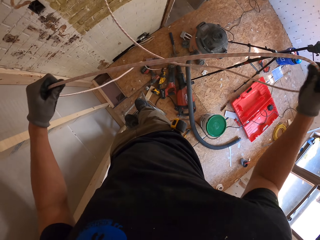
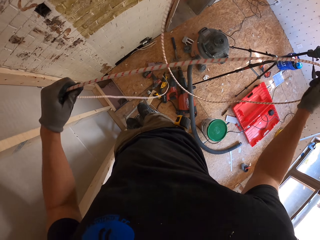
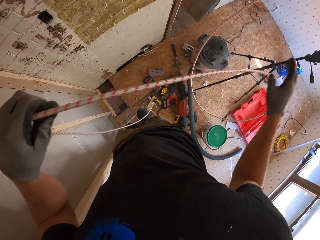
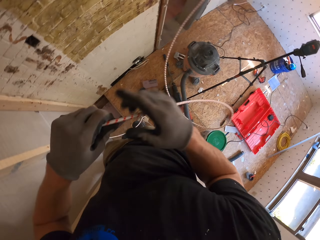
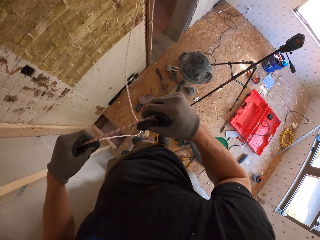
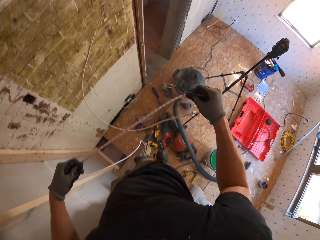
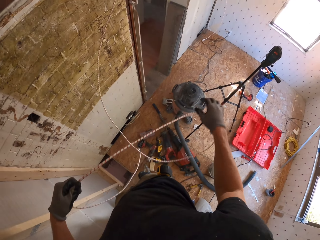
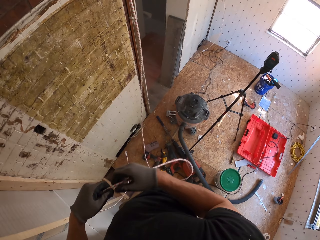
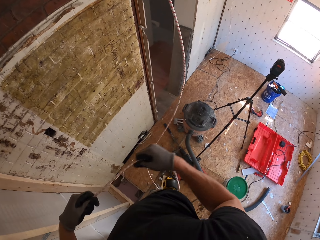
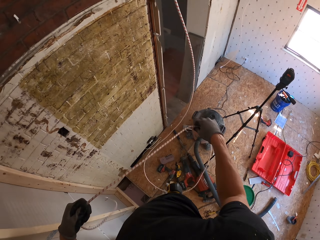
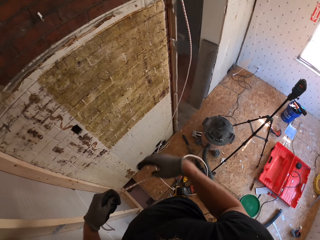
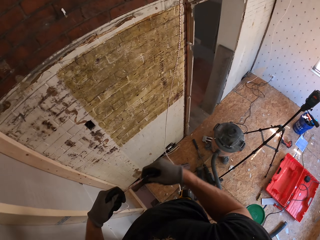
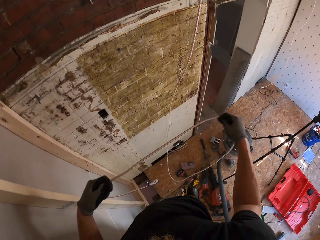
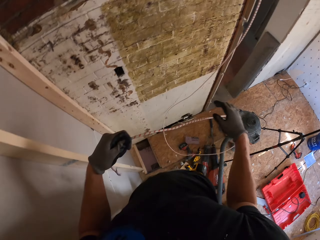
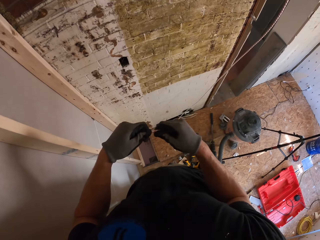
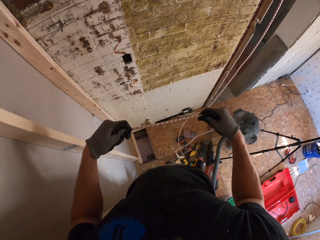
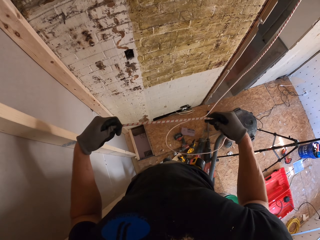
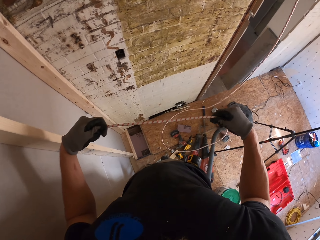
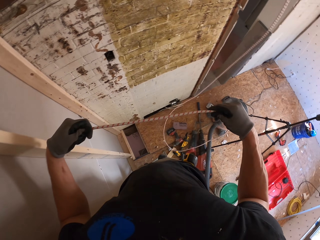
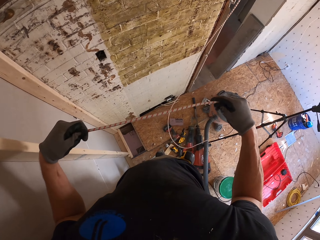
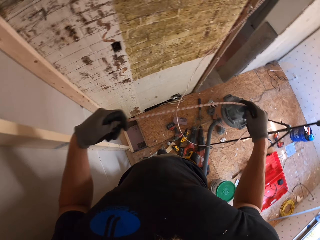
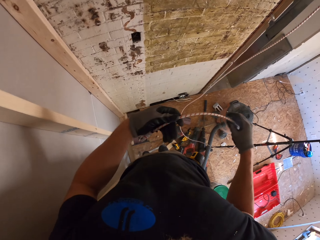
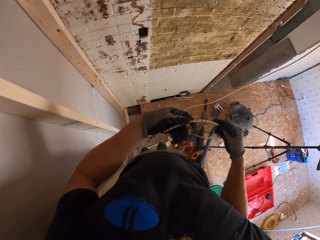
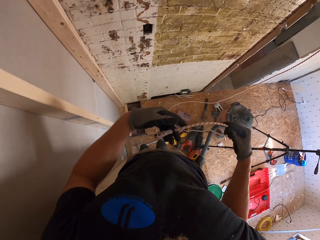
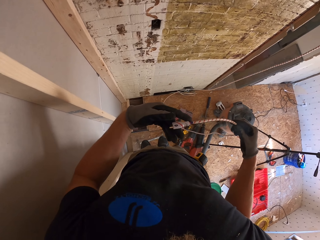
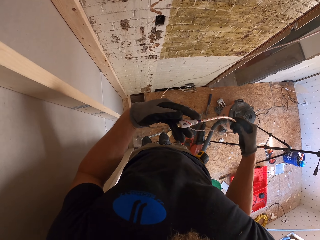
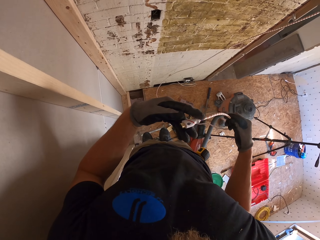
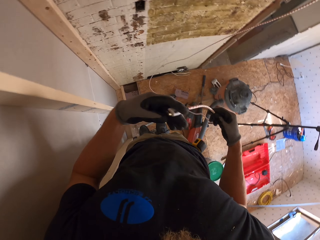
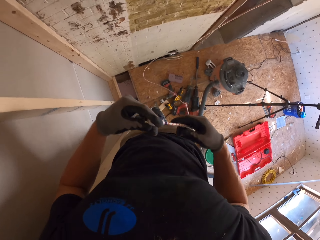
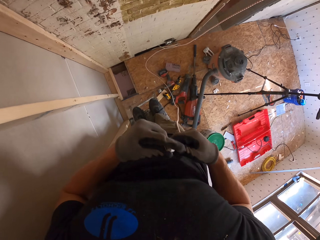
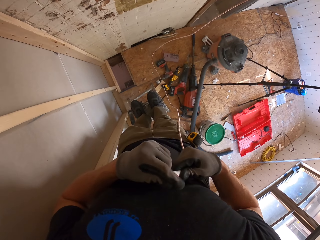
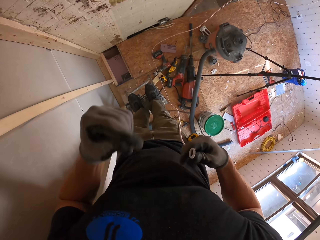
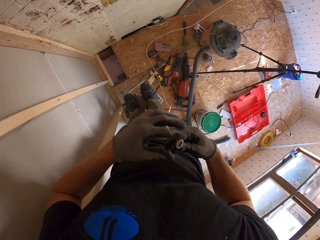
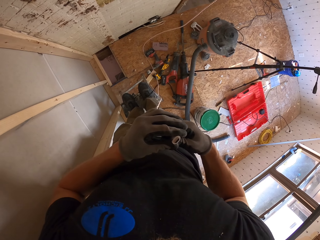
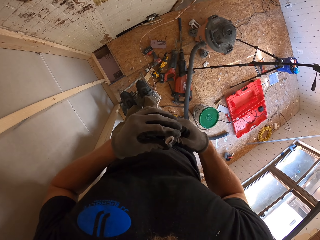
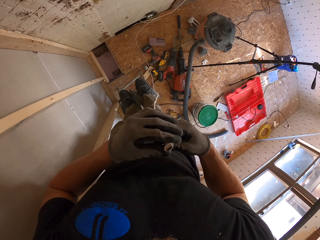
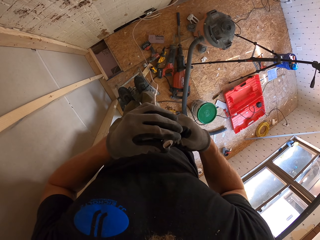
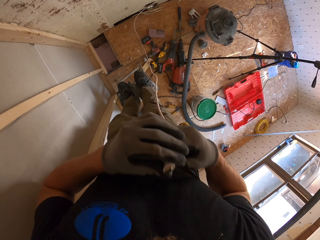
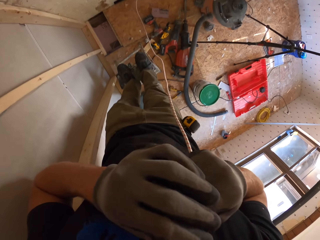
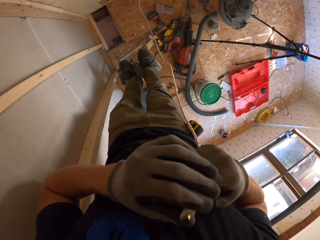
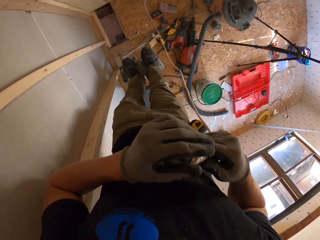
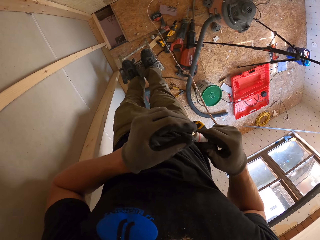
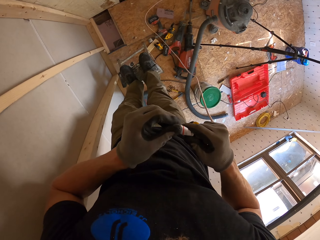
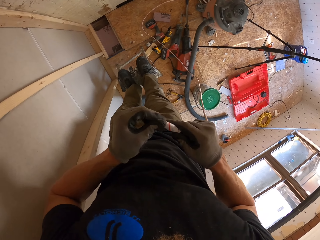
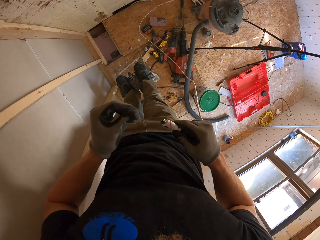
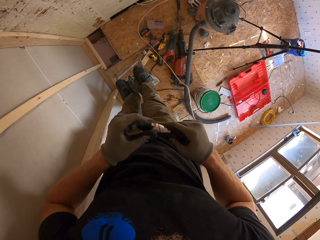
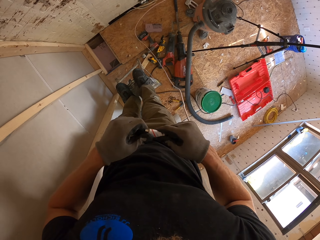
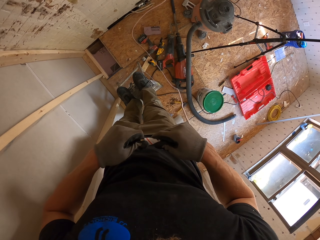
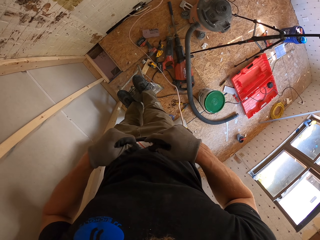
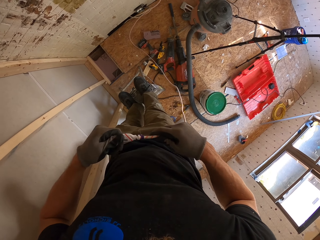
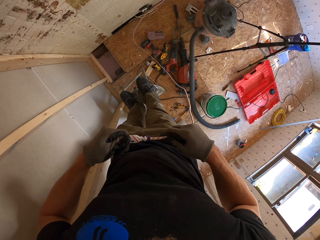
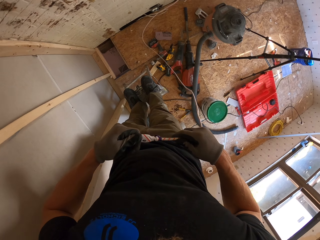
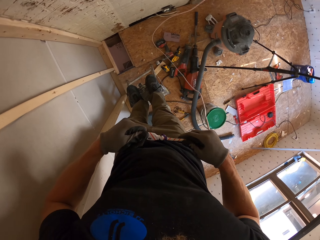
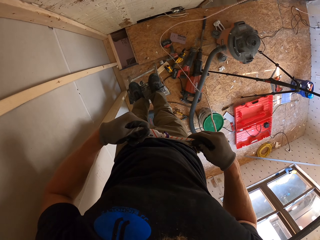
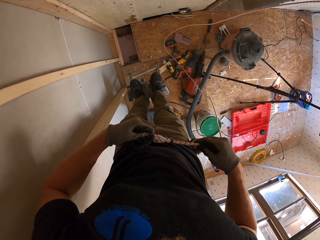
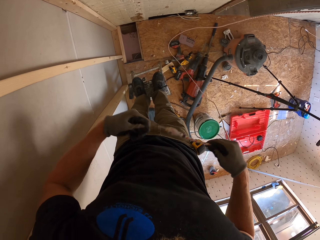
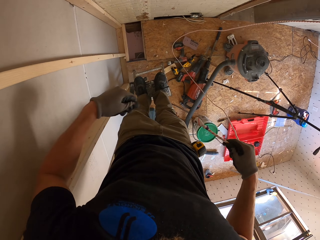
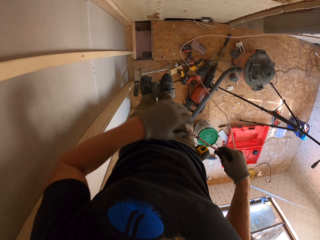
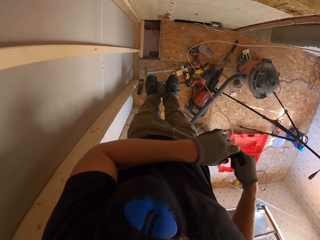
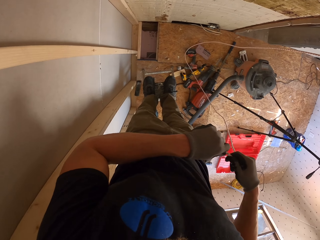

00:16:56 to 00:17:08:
The camera wearer pulls the cable with both hands. They pull the cable with both hands repeatedly. They look at the tip. They hold the tip of the cable with both hands. They look at the cable.

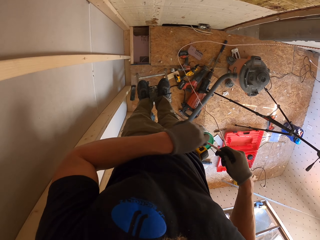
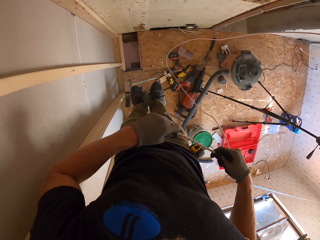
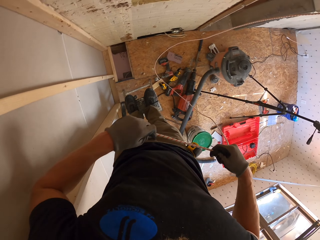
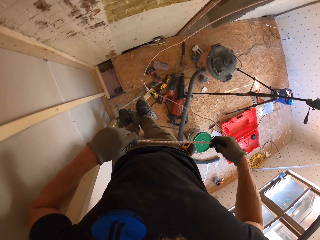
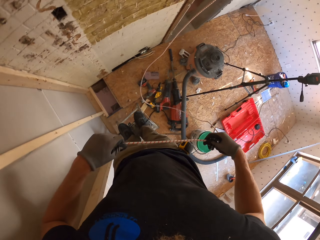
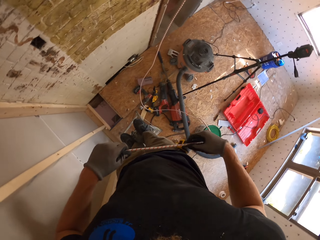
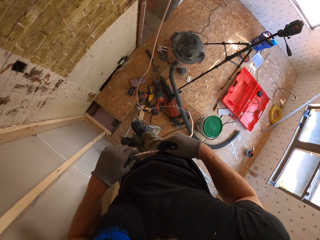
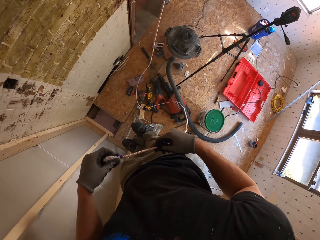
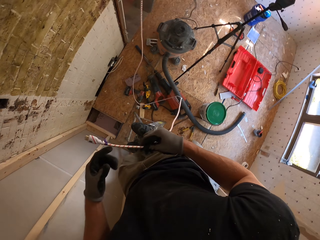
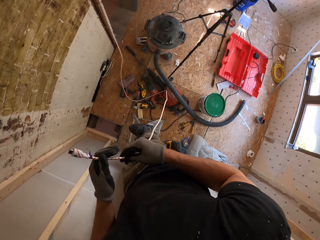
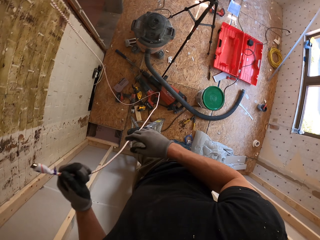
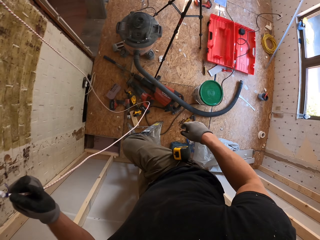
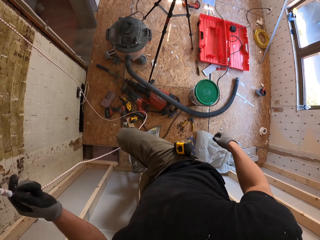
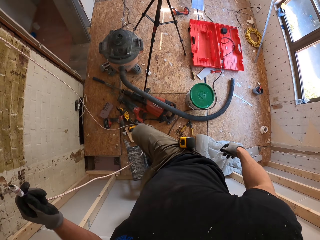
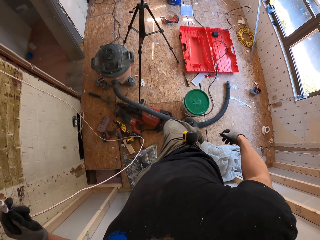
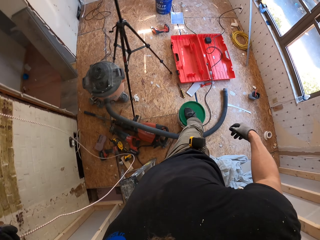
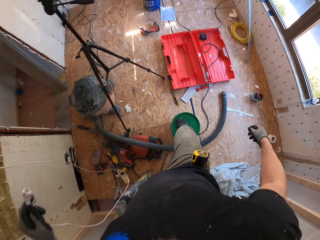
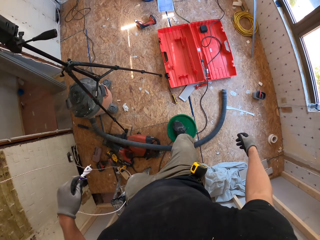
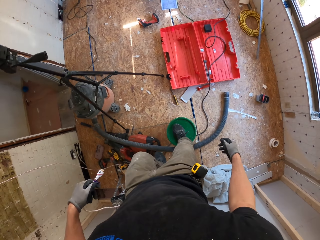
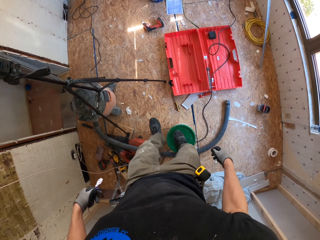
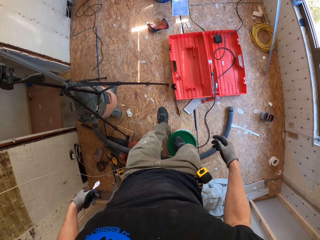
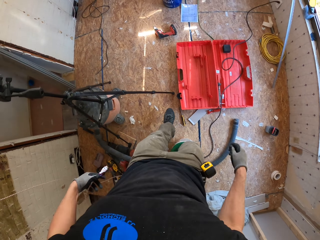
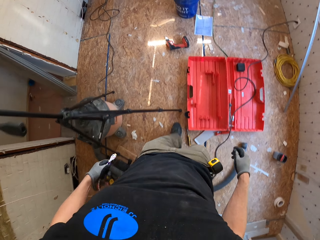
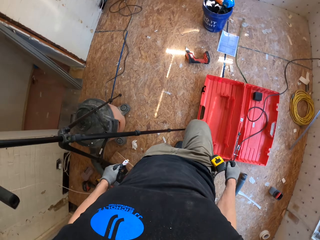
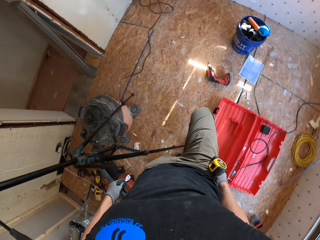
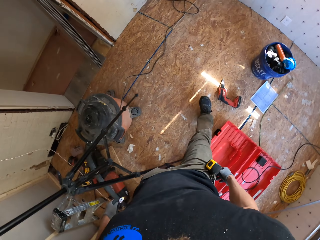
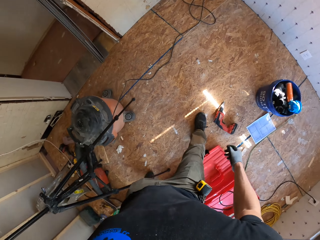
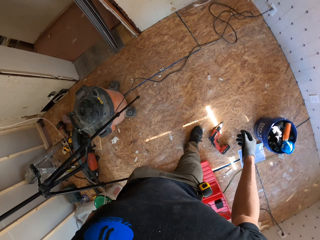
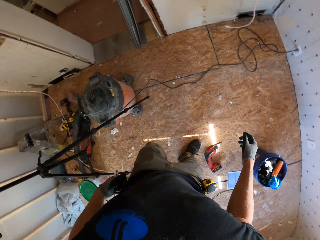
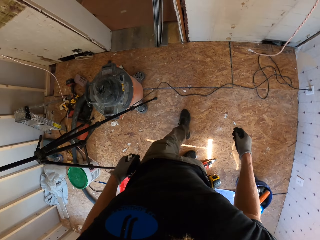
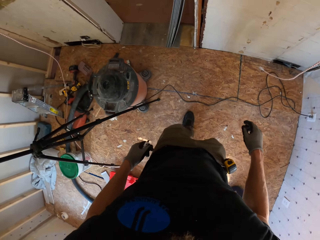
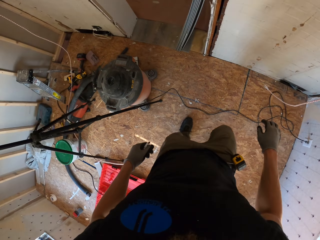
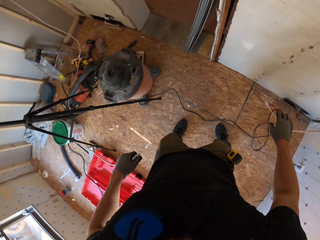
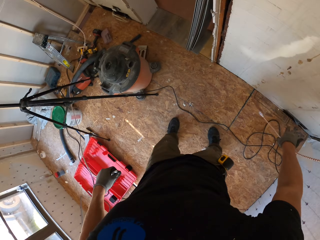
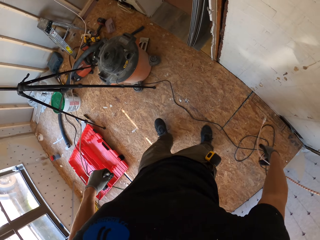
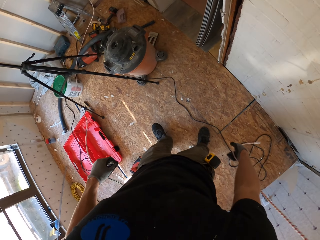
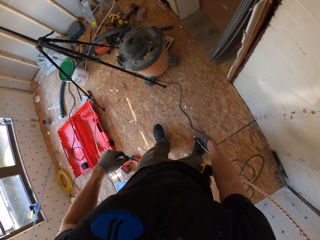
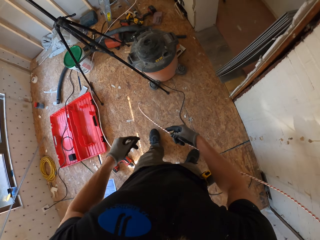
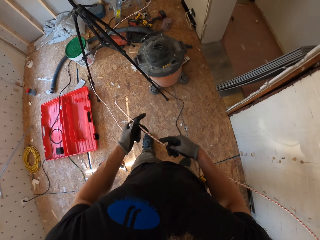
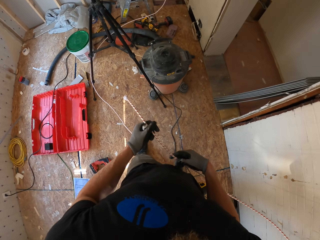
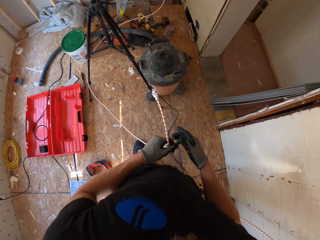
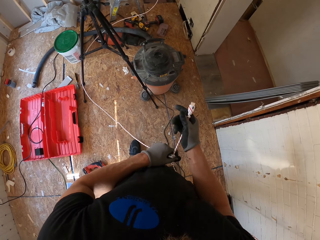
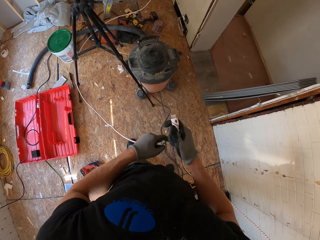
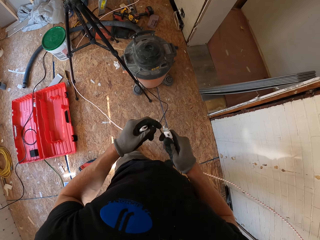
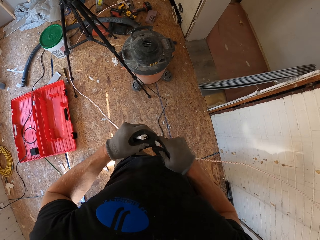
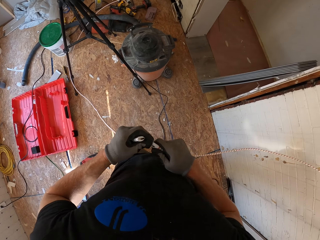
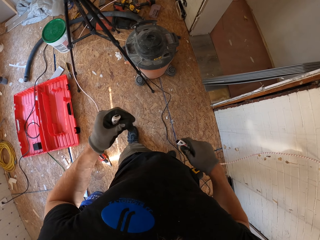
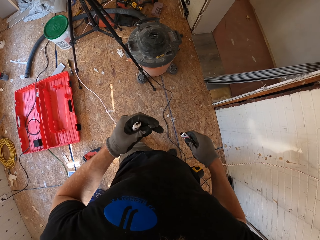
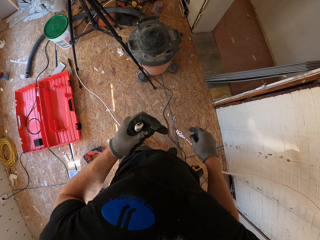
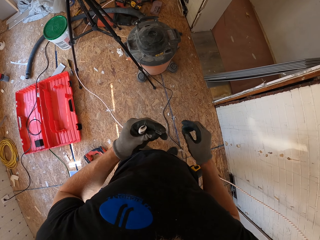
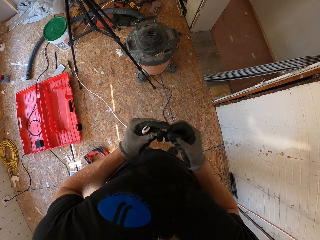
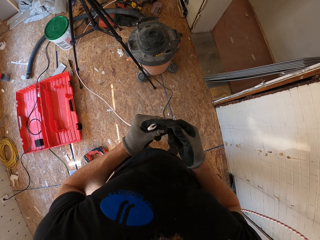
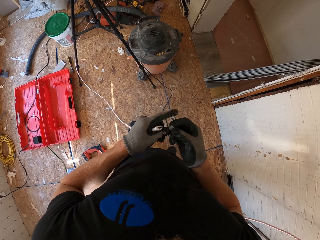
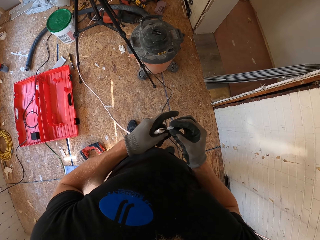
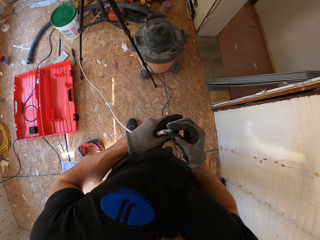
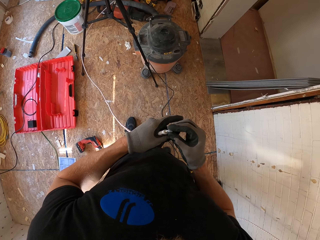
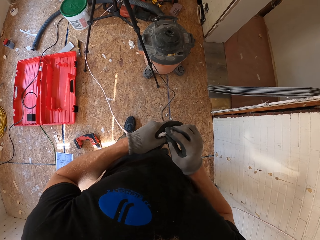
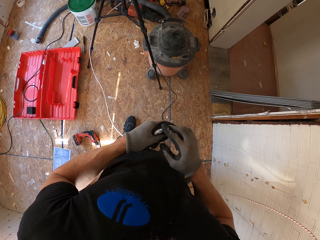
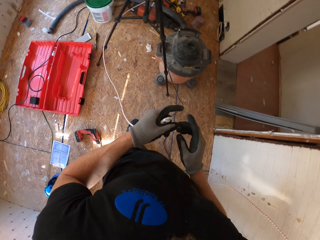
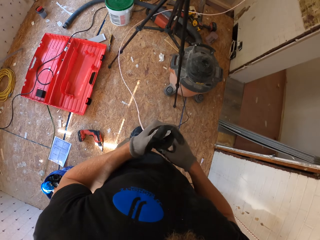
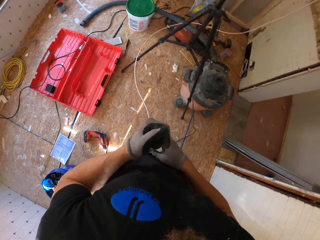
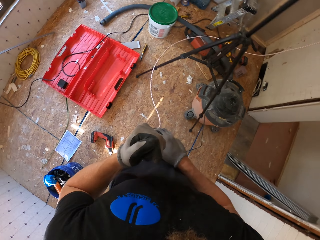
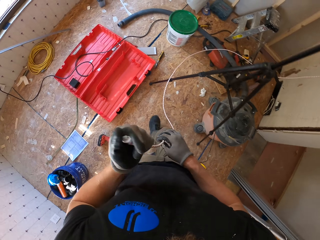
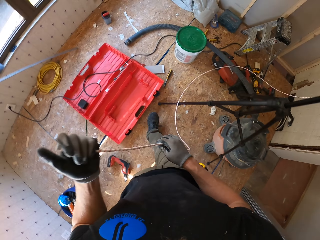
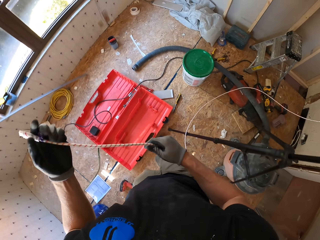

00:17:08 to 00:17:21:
The camera wearer pulls the cable with both hands. He climbs down the stool. He steps on the bucket. He walks on the floor. He picks up the cable with his right hand. He removes something in the cable with his left hand. He holds the cables with both hands. He connects something in the cable.
